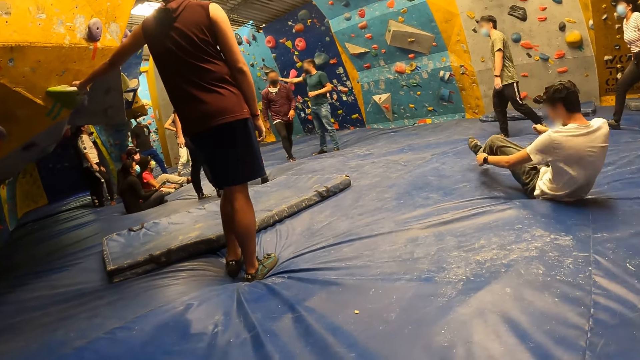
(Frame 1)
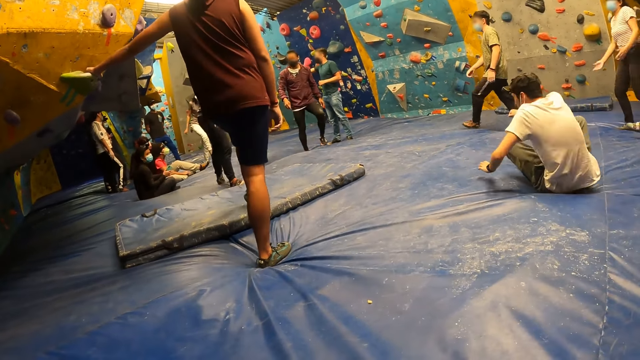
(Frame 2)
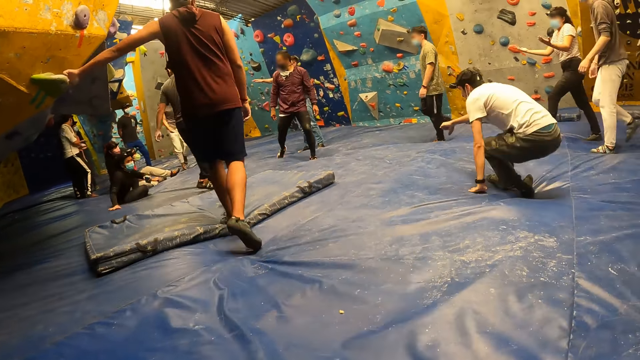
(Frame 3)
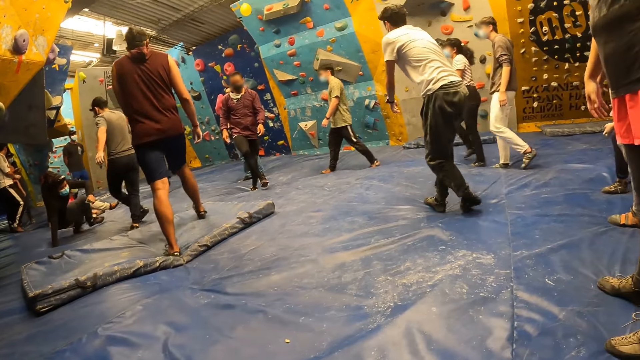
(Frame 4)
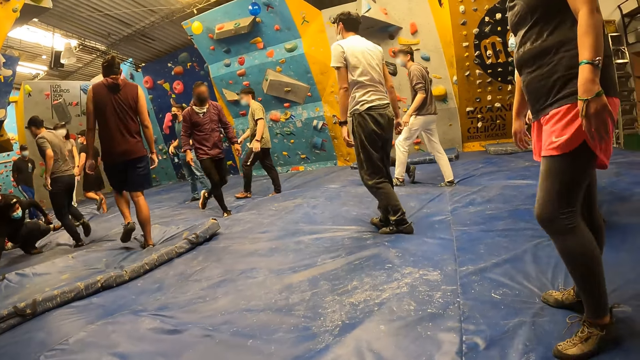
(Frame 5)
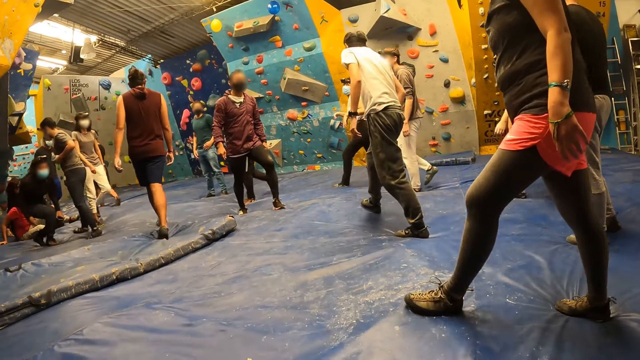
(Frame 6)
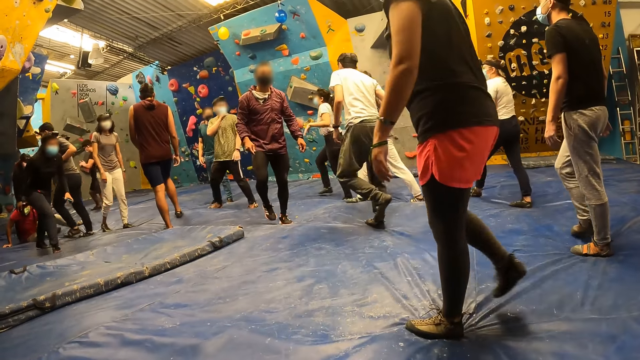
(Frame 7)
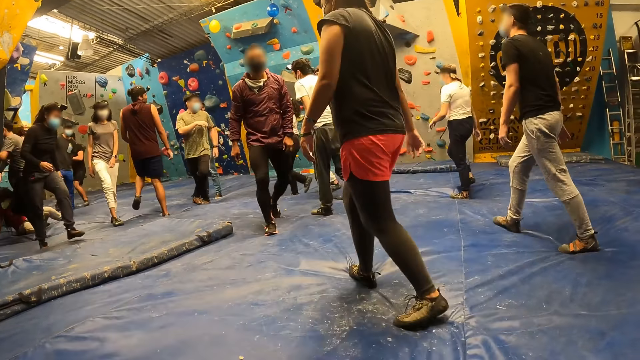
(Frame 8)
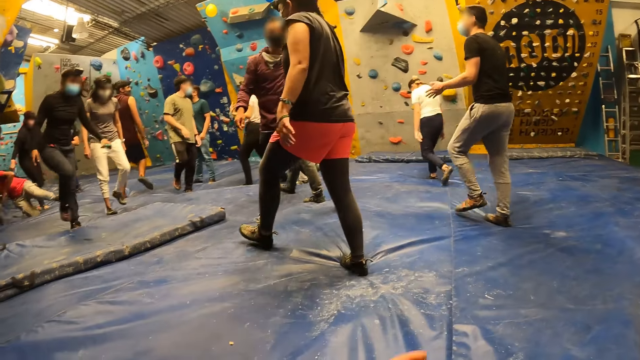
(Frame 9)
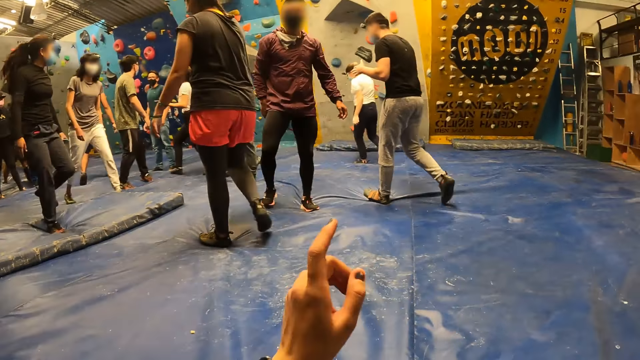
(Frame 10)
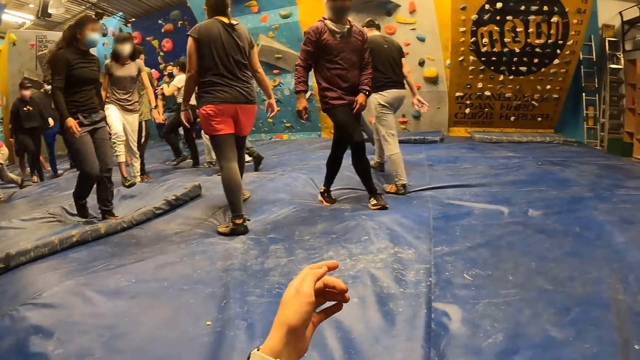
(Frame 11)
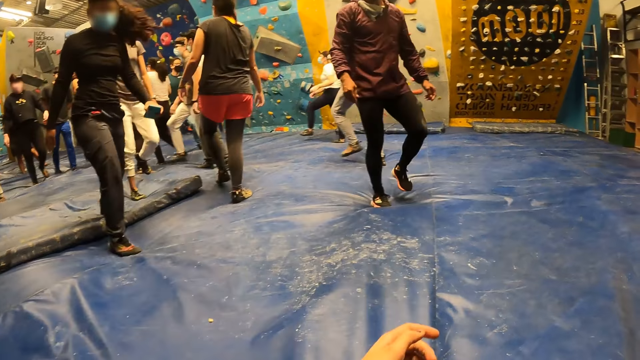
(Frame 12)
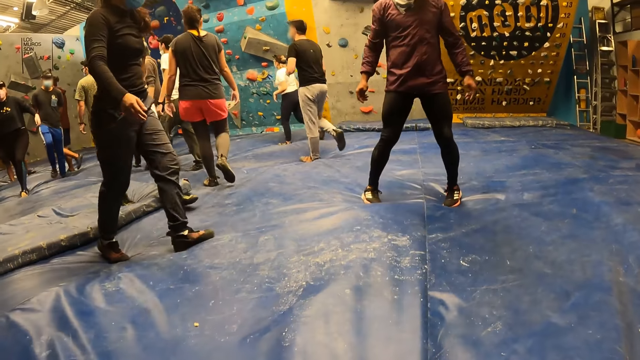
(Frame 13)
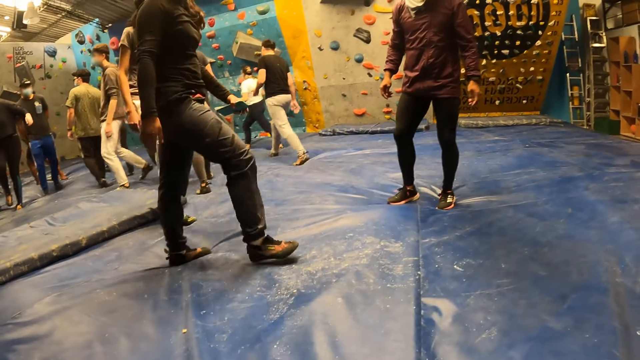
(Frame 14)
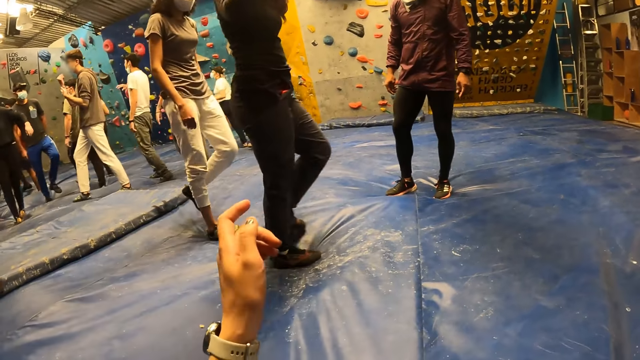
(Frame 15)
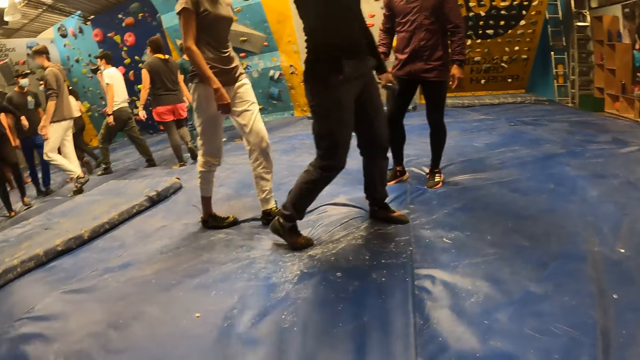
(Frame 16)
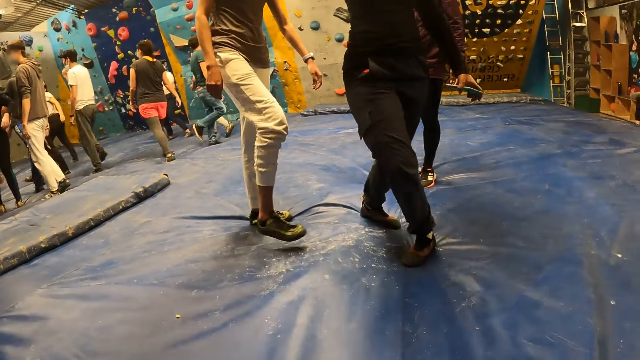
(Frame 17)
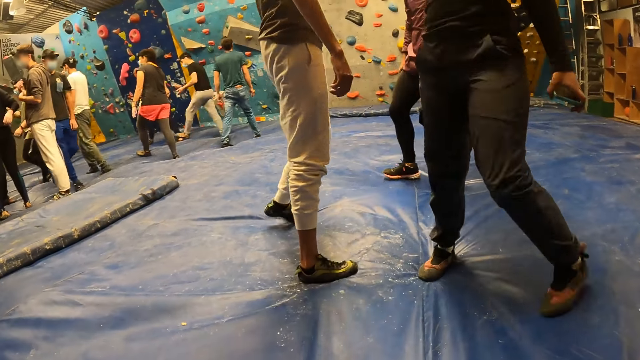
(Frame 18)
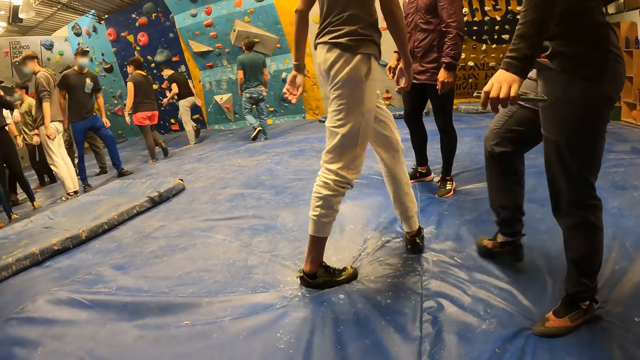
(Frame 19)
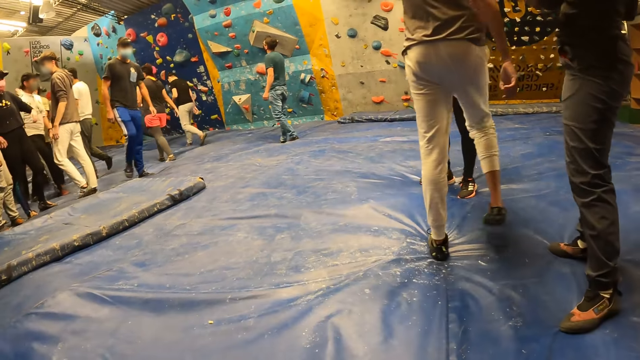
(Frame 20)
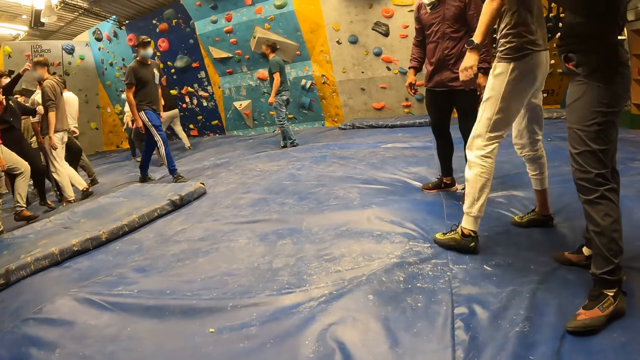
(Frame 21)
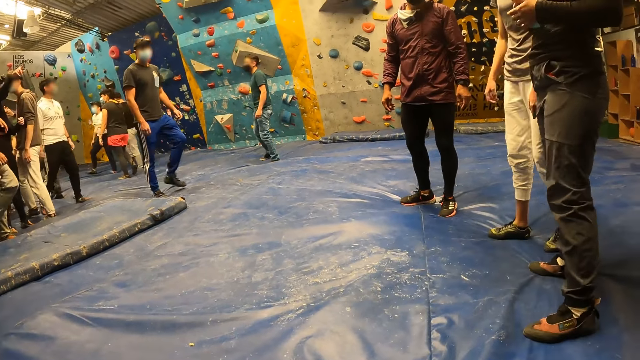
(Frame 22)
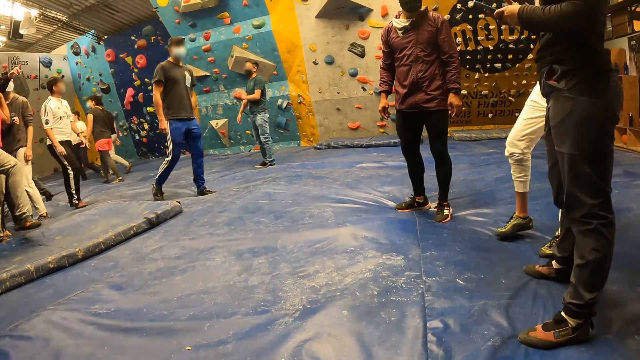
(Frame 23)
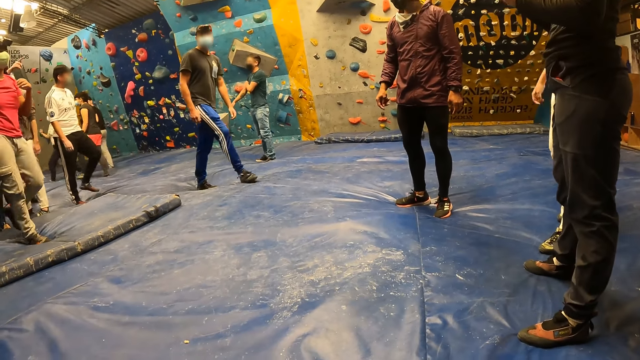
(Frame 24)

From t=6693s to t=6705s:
The camera wearer points a finger and looks around. They point the finger and look around.

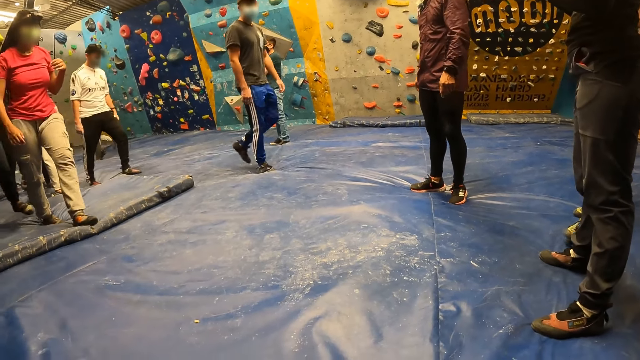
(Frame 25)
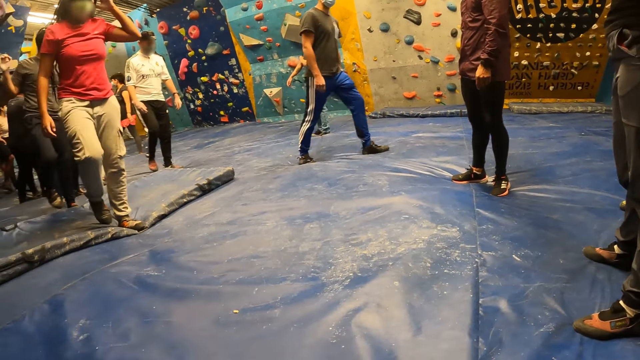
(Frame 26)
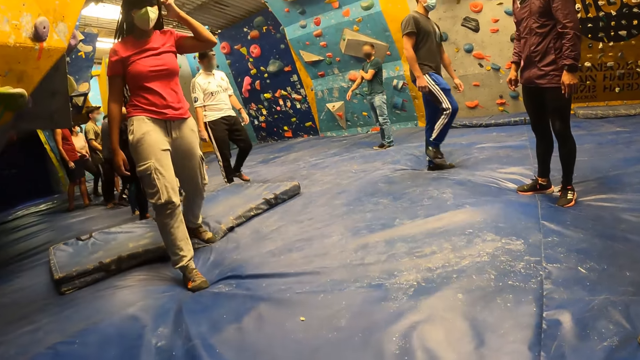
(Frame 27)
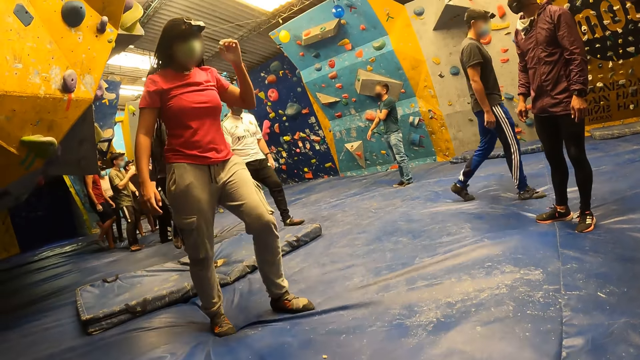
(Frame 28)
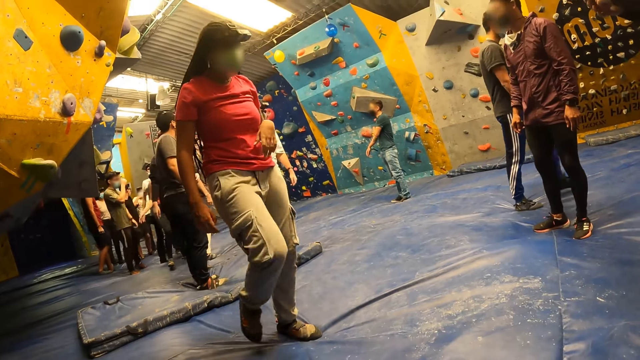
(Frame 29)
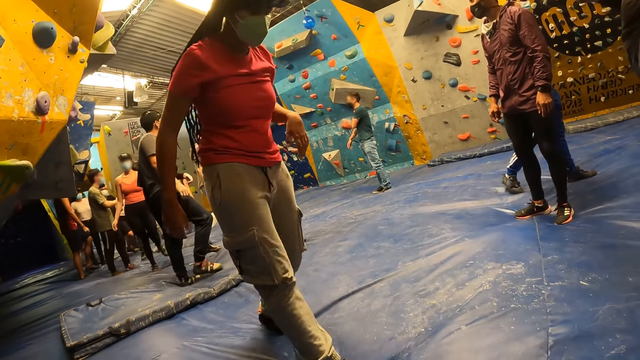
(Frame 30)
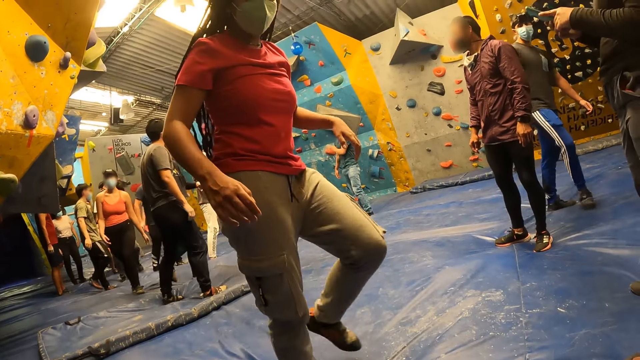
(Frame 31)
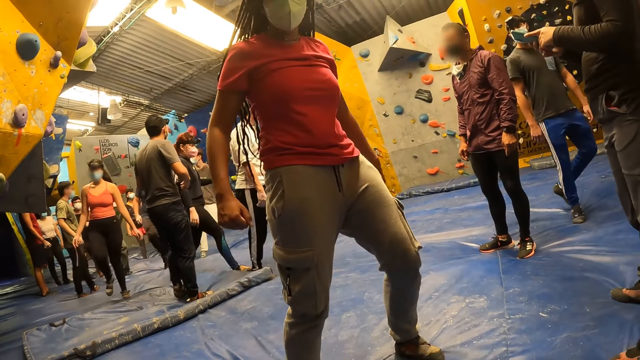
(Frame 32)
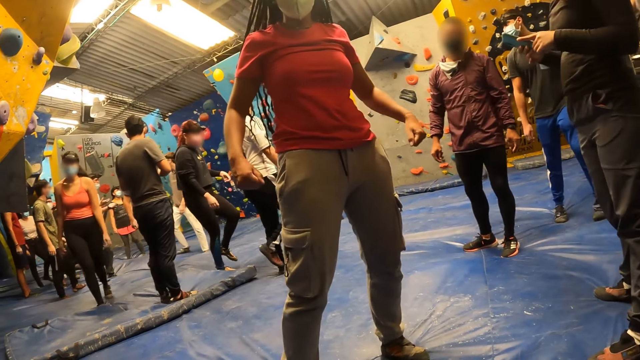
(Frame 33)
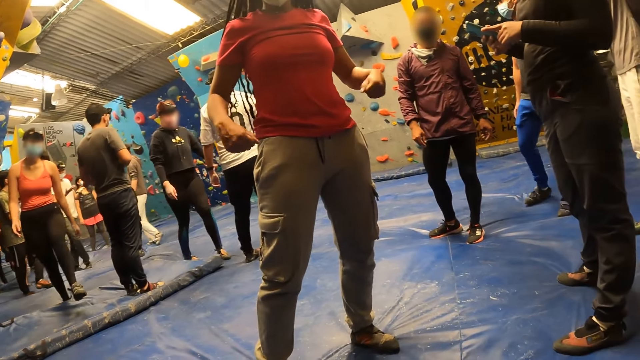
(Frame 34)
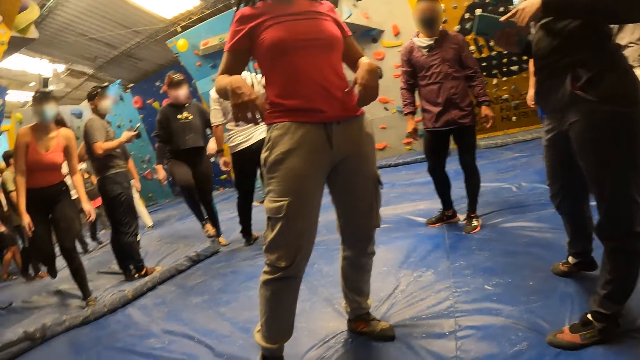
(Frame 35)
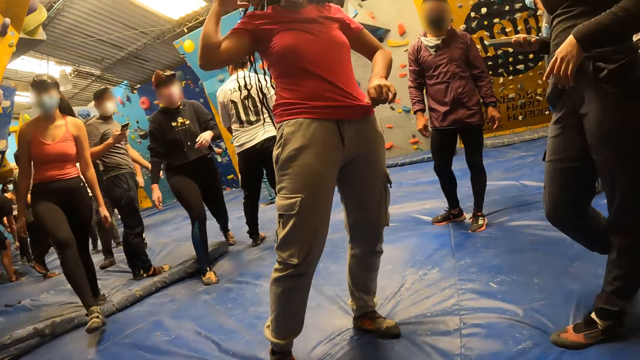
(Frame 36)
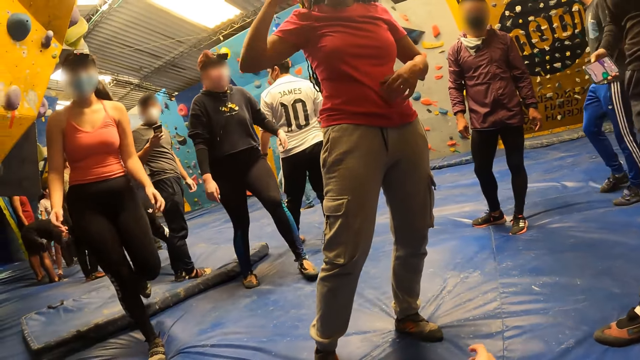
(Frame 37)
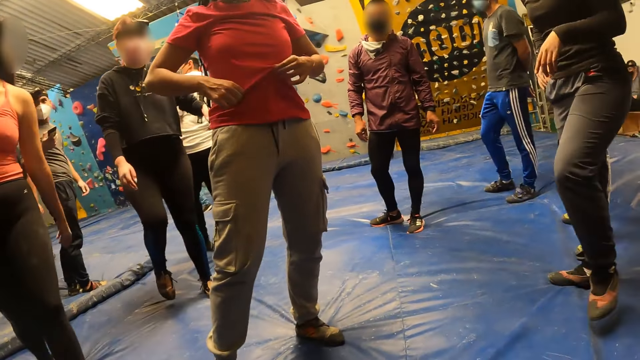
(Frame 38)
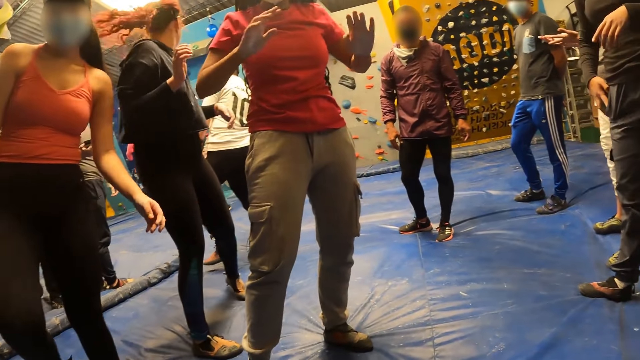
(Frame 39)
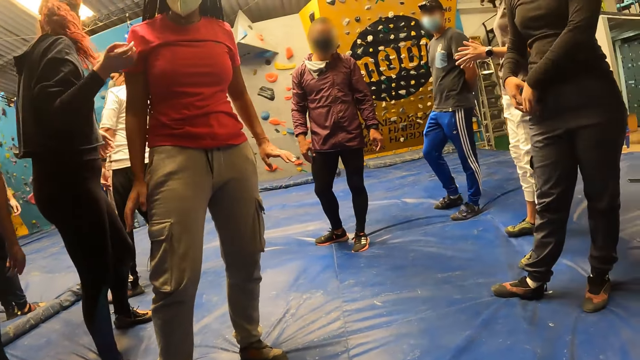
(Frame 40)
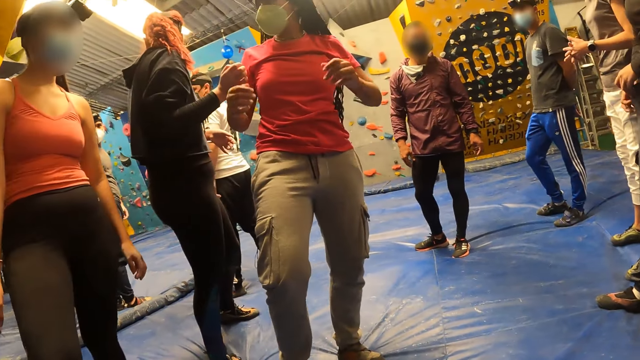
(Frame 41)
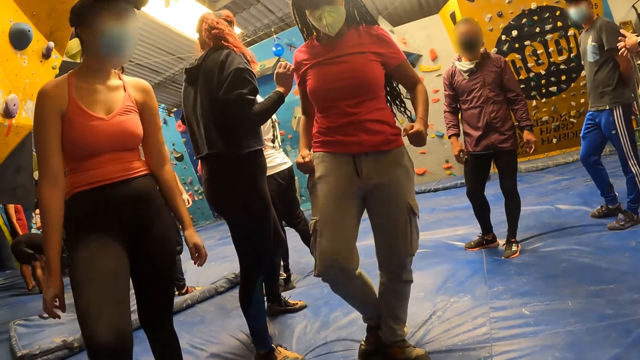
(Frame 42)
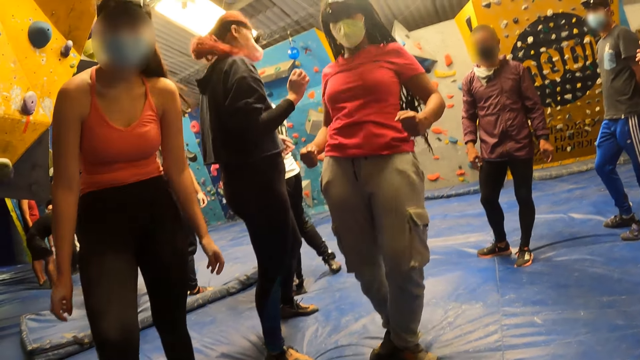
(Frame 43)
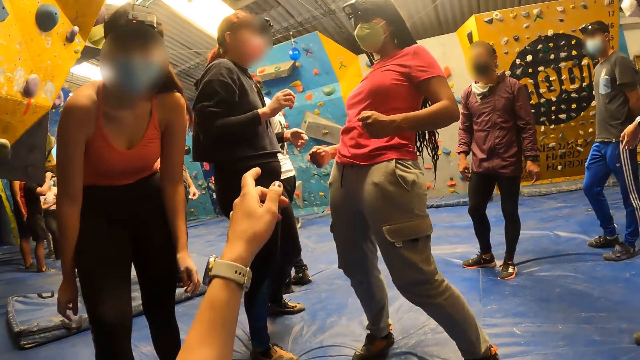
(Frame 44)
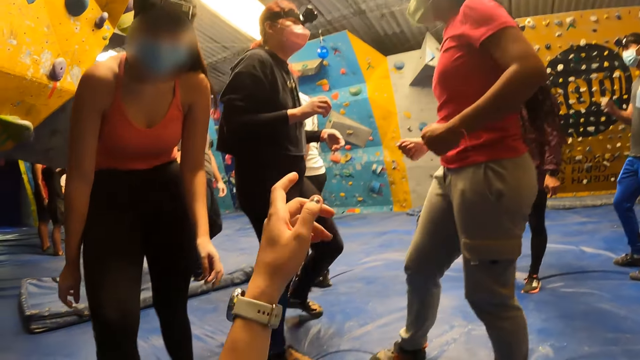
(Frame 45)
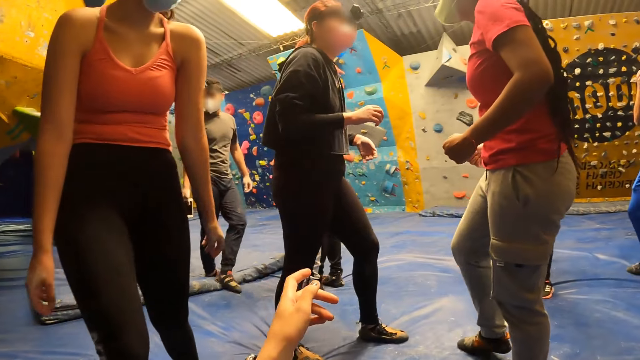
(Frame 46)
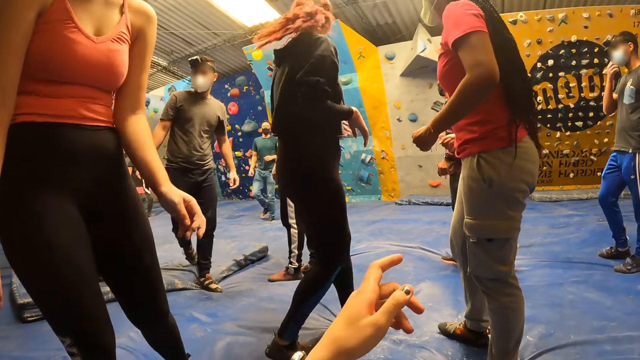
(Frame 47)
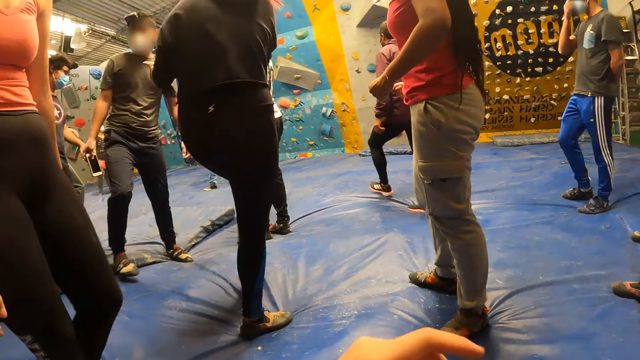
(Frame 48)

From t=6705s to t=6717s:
The camera wearer interacts with a woman. They raise a hand and look around. They interact with another woman. They raise the hand.
